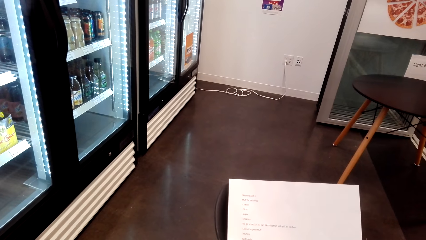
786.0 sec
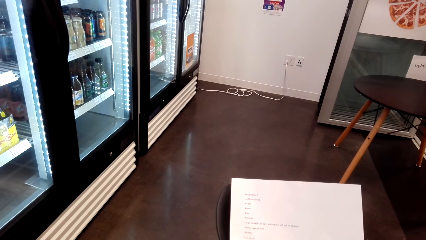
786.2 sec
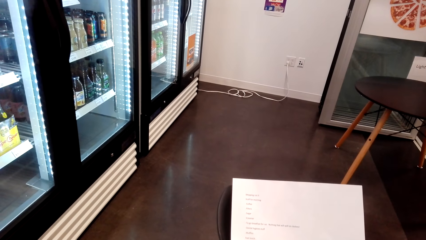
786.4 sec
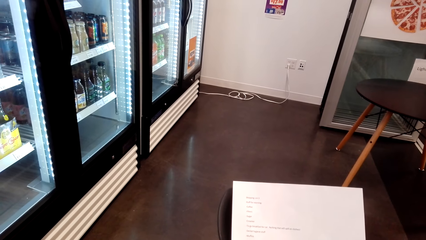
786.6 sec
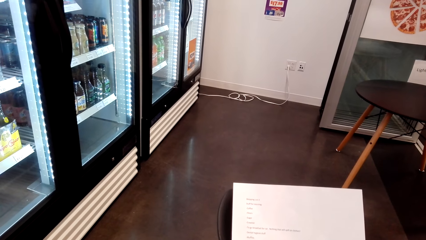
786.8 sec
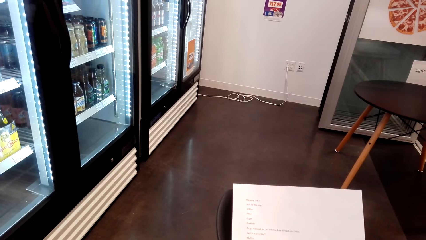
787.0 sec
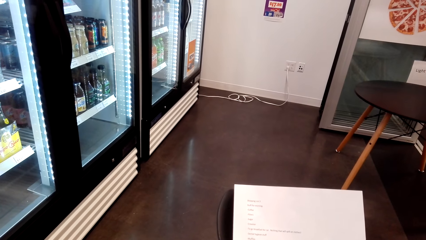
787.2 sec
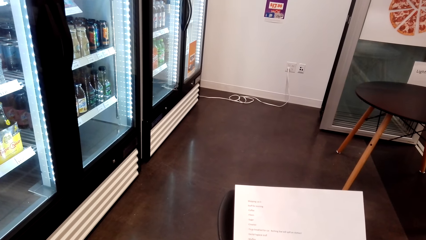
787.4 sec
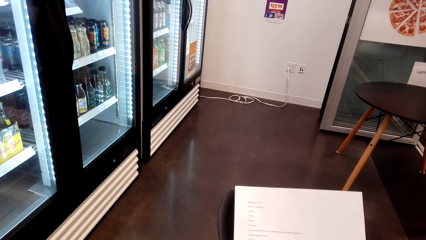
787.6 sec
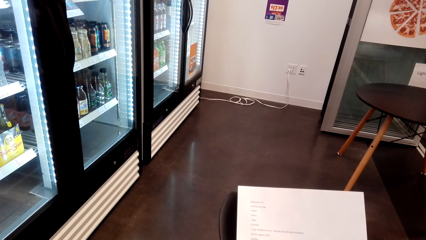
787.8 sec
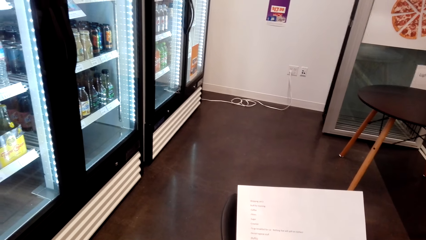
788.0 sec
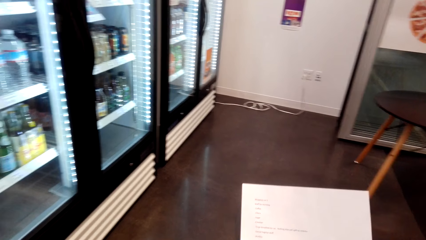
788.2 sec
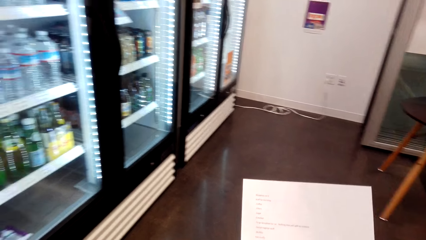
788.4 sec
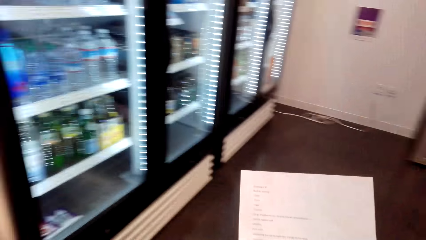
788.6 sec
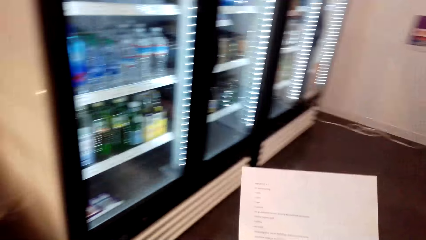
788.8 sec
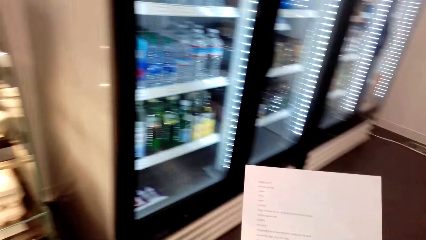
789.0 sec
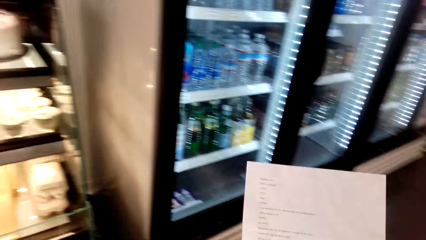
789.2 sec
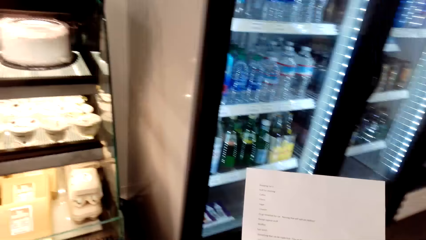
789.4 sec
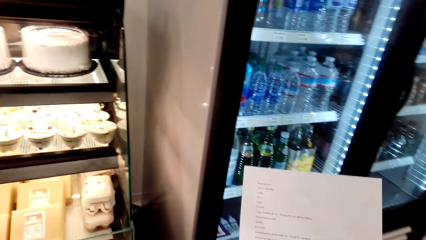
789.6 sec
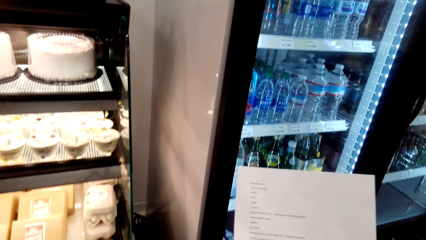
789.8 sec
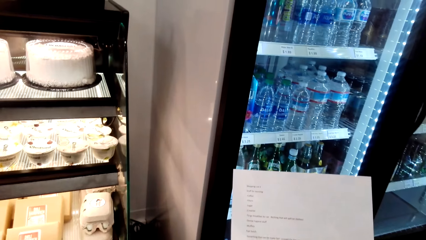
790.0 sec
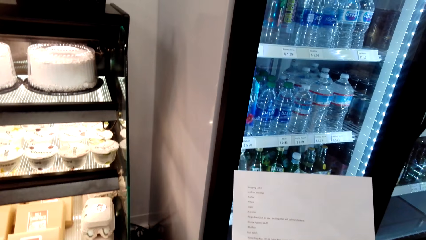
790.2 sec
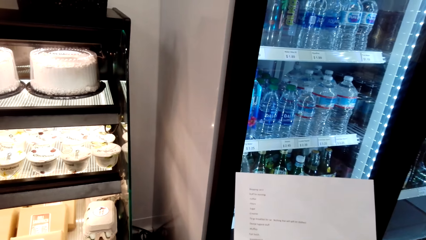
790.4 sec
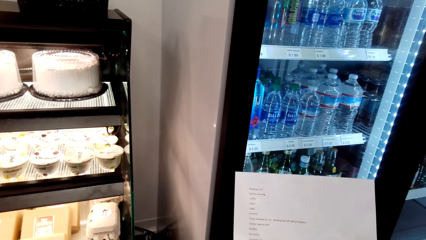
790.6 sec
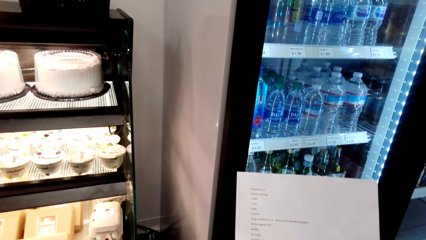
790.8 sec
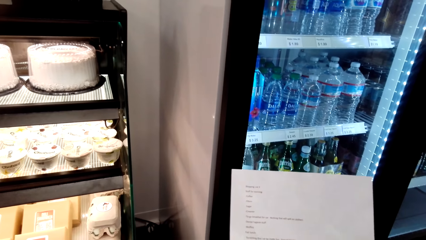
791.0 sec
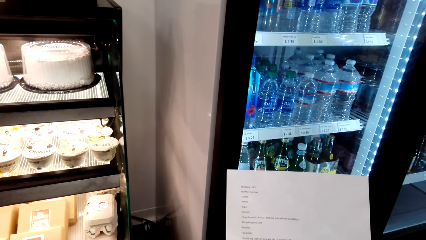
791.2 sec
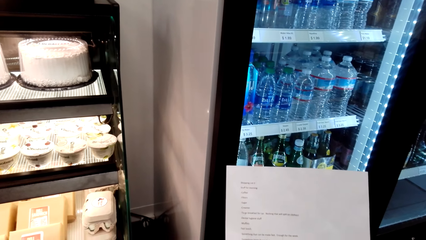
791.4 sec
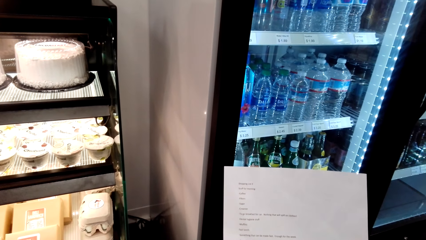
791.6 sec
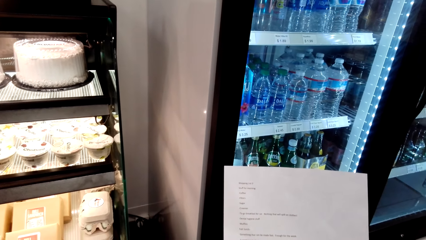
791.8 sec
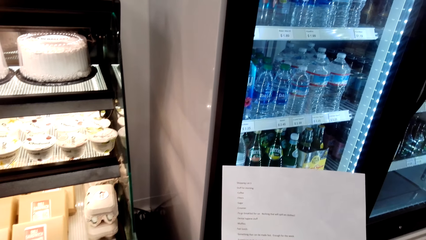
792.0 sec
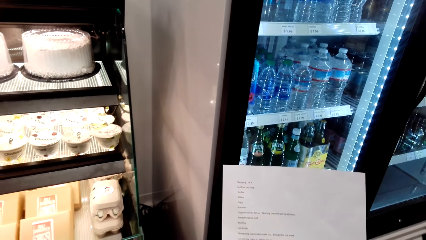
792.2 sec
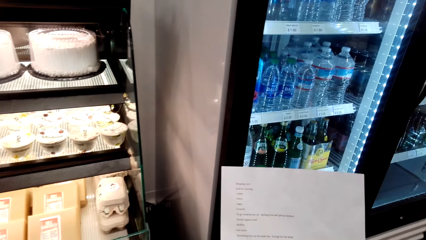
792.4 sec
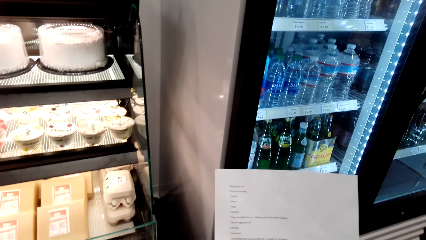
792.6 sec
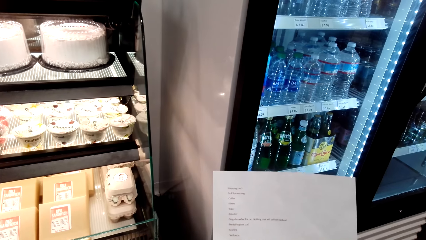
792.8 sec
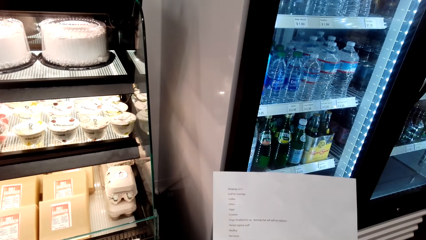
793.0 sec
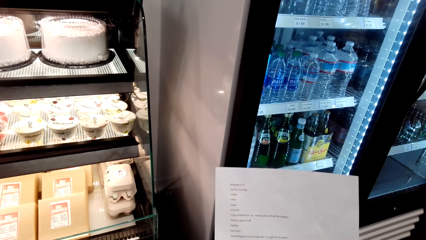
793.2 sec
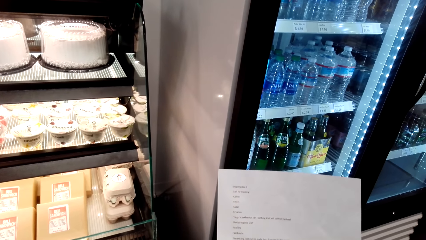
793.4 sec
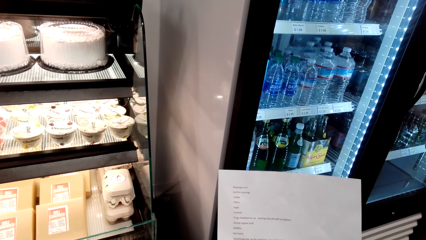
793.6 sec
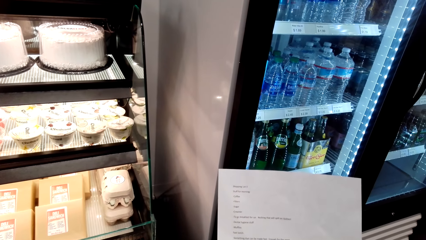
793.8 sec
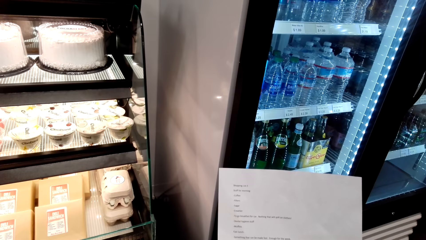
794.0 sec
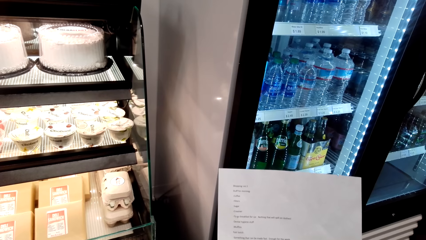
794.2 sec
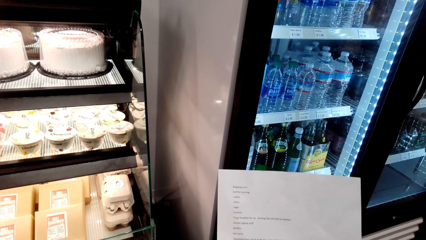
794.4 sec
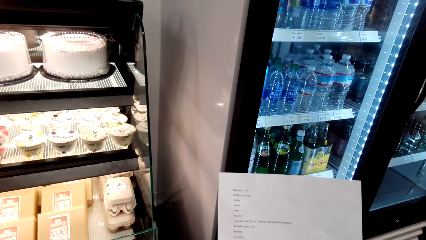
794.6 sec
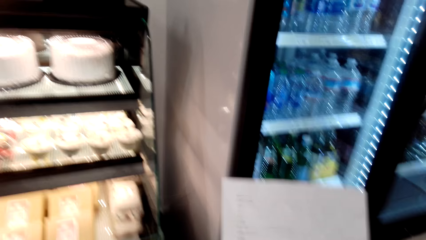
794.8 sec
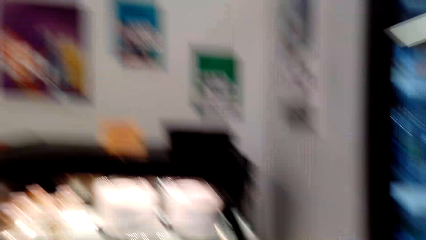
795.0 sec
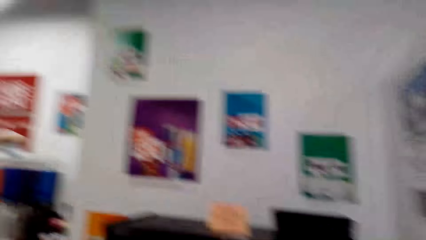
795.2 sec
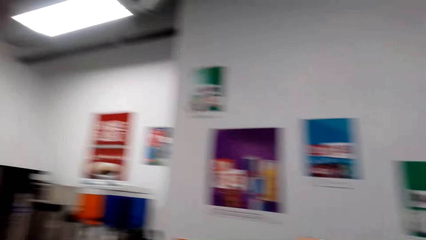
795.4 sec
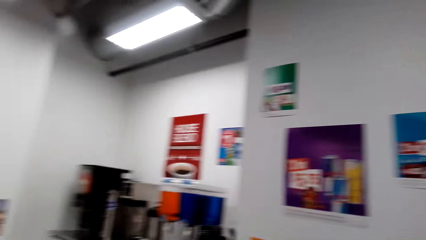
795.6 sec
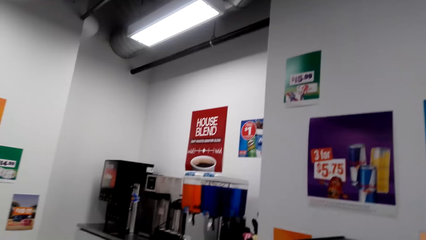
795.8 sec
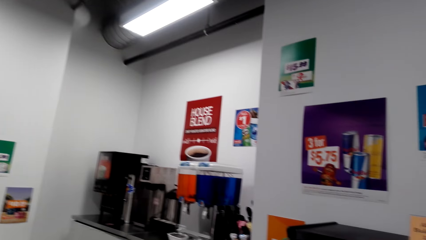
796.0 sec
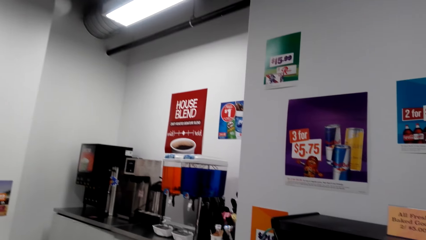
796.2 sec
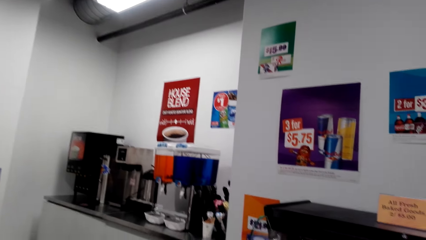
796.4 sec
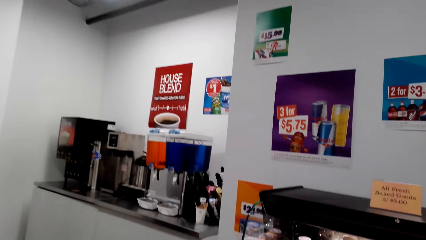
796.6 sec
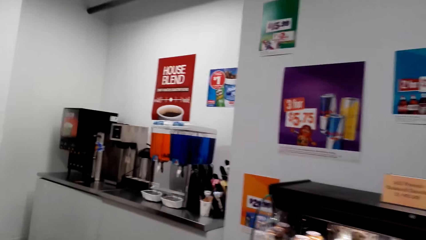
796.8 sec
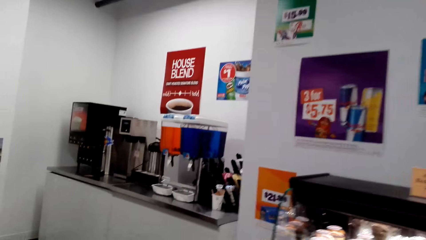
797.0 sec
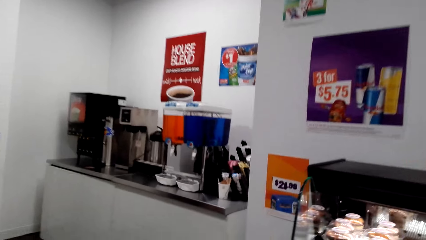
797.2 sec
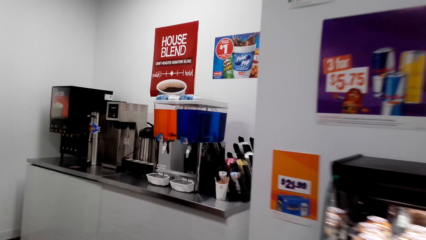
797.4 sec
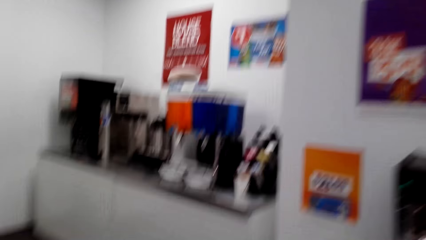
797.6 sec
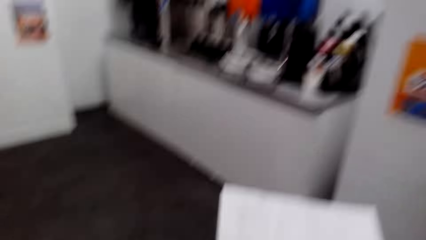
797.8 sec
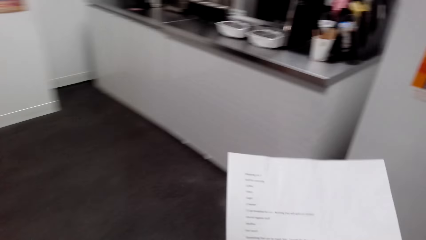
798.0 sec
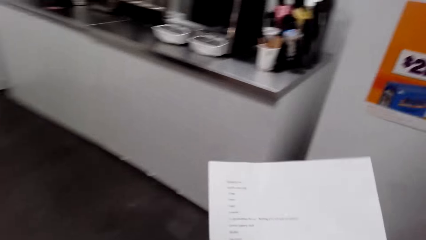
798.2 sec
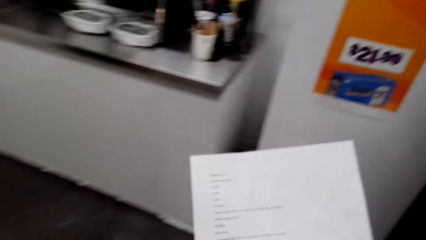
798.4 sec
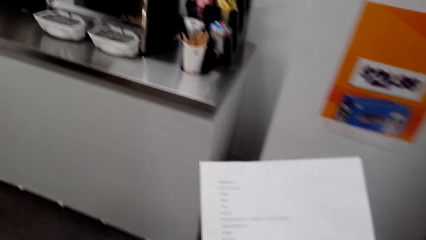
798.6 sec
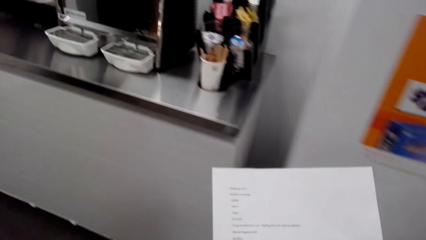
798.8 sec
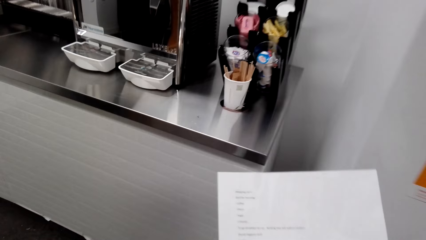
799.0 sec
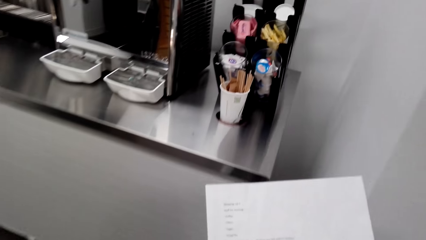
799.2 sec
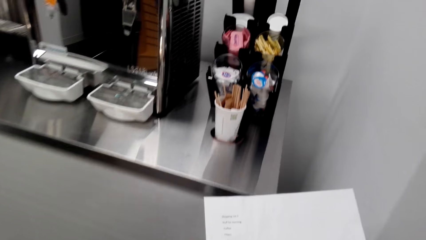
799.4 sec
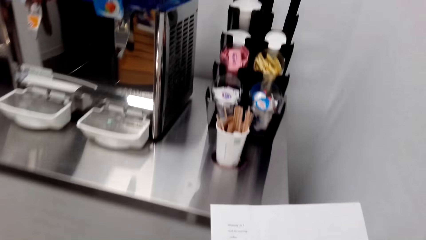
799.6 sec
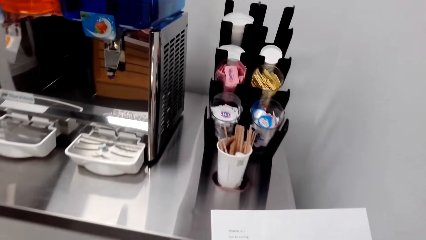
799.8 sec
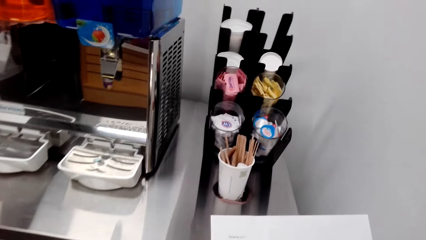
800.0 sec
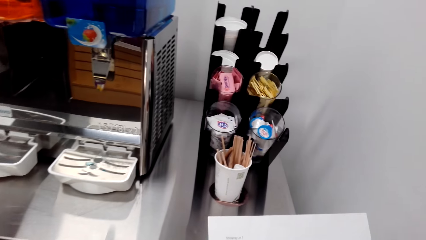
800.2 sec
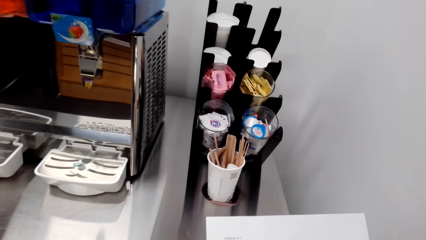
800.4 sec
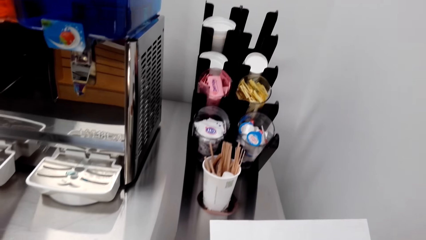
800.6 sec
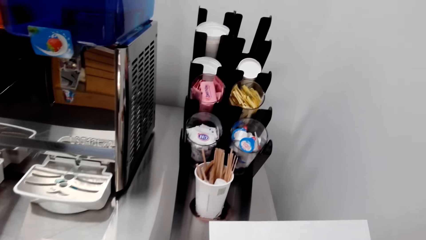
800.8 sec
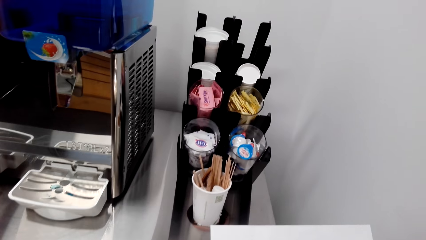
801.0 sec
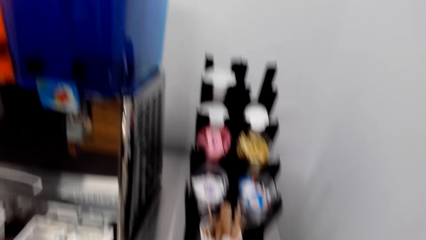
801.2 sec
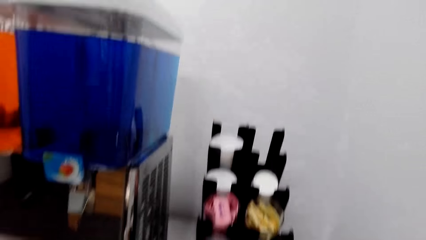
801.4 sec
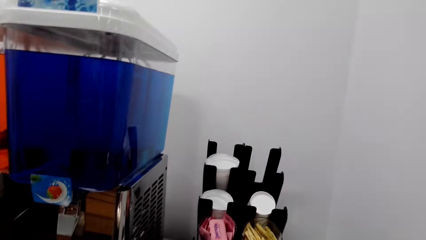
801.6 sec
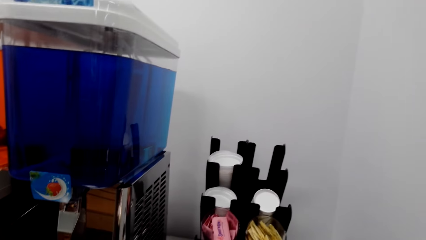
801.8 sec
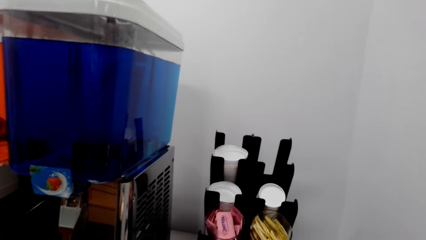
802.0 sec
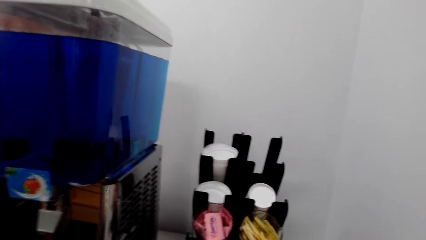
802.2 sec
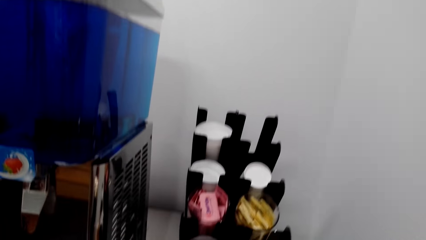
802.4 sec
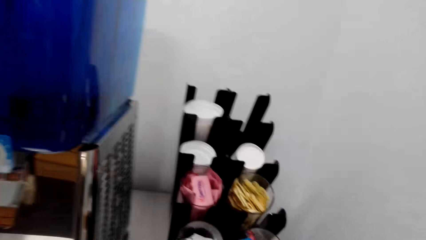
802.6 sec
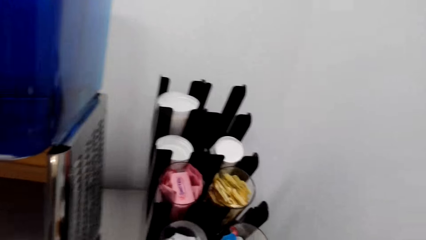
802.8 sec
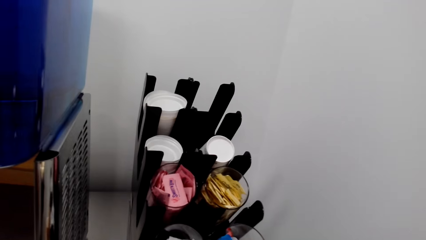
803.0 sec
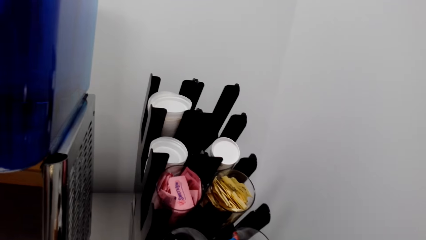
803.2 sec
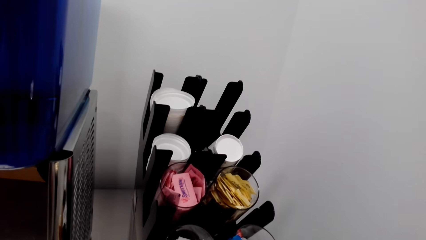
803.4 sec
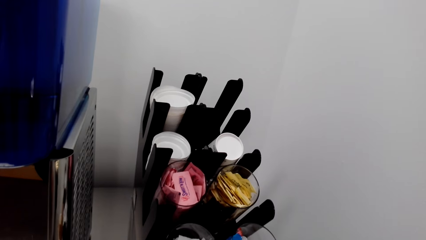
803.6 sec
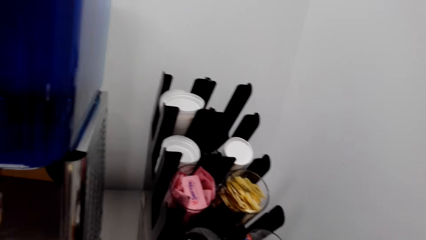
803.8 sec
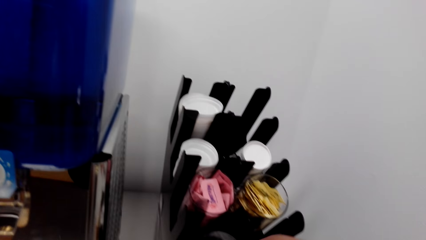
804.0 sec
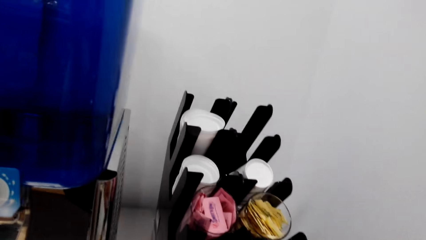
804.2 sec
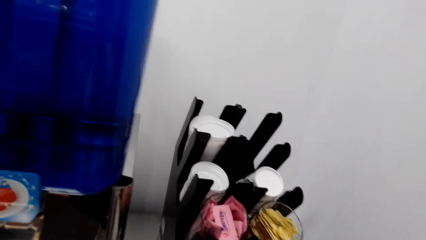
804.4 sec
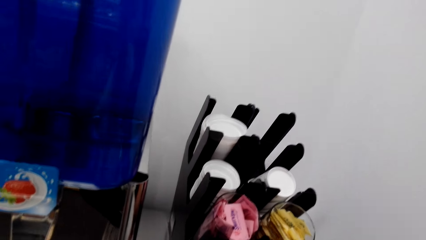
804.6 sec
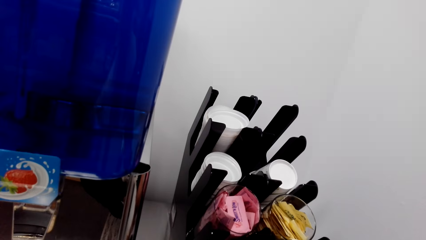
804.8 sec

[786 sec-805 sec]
The camera wearer looks around the supermarket. They walk around the supermarket. They look at cups. They pick something from the shelf.
